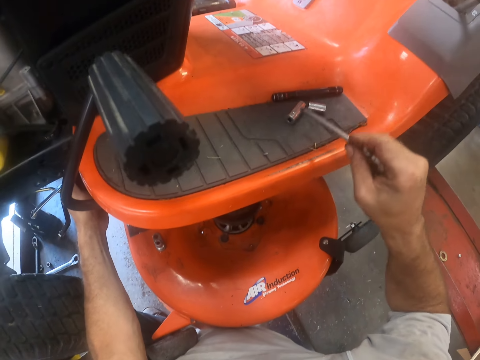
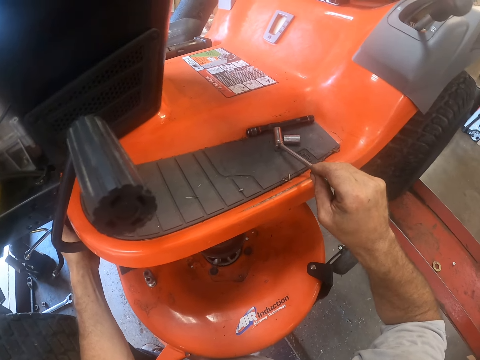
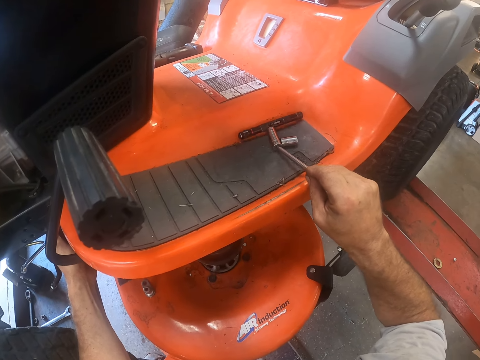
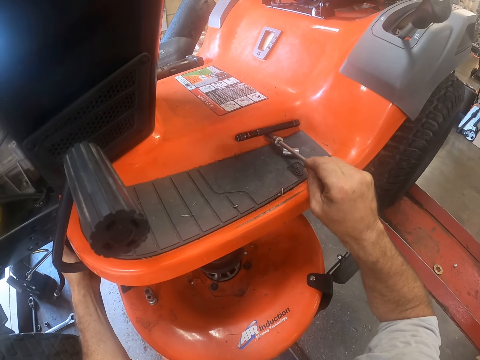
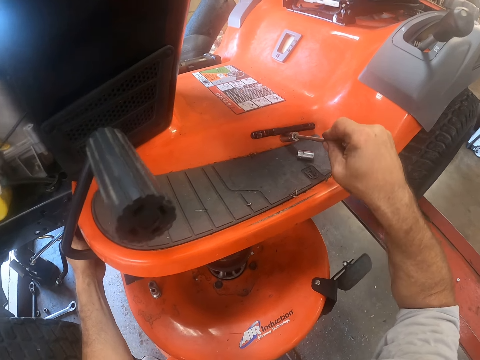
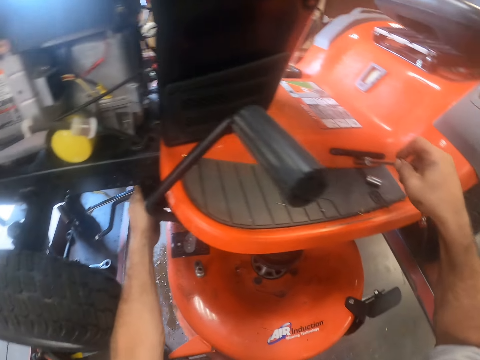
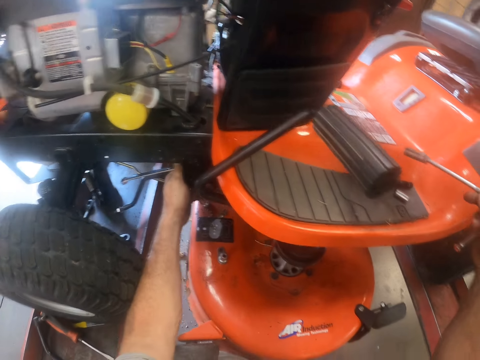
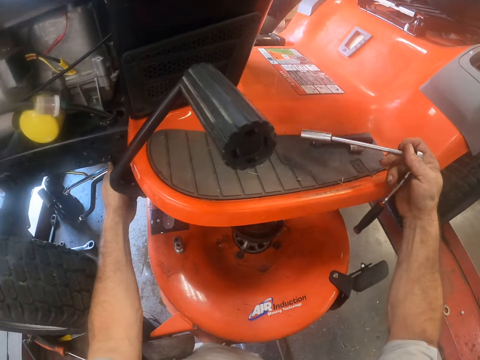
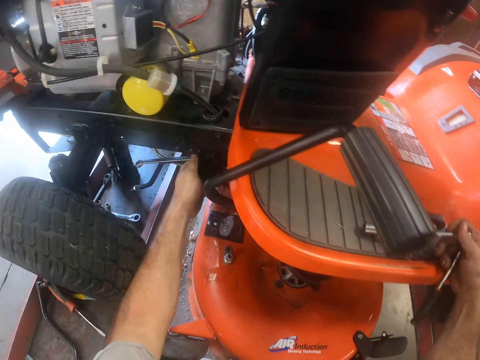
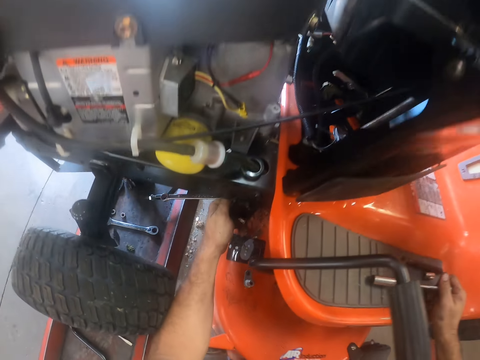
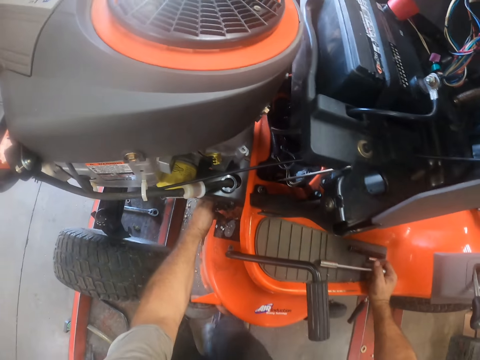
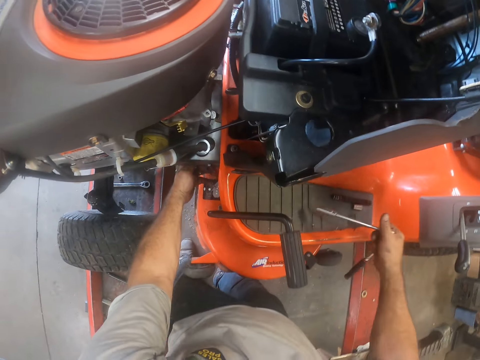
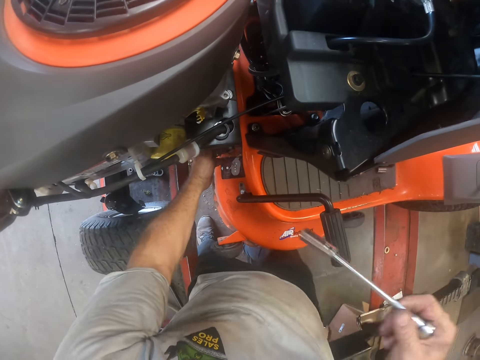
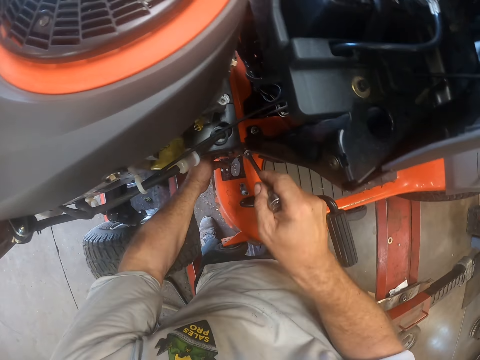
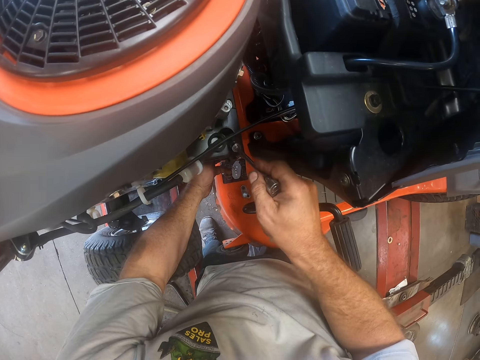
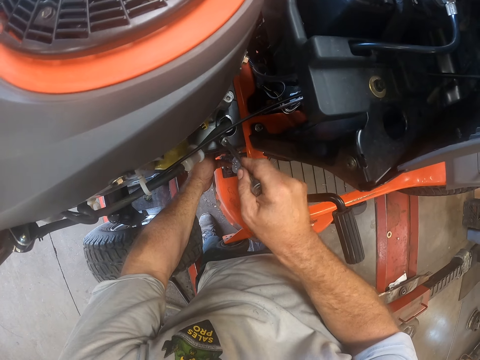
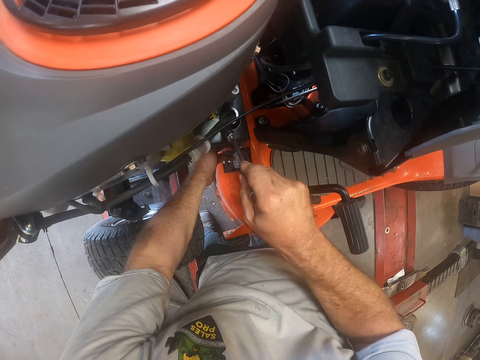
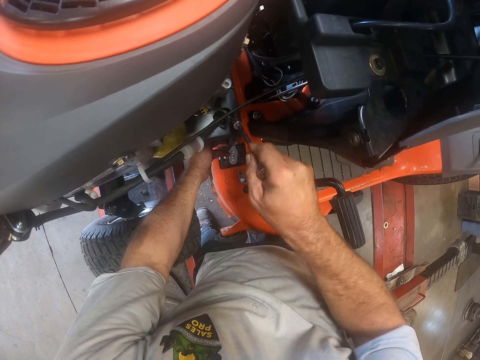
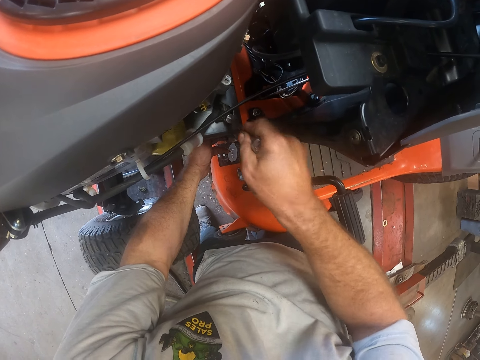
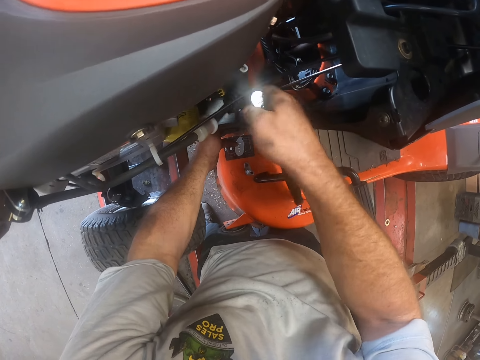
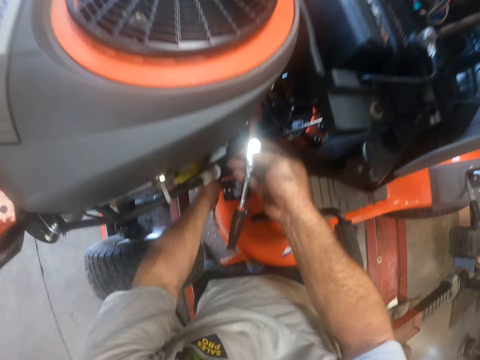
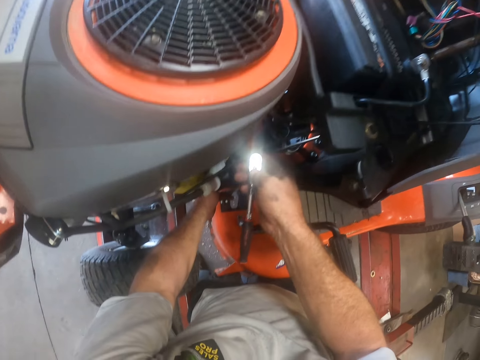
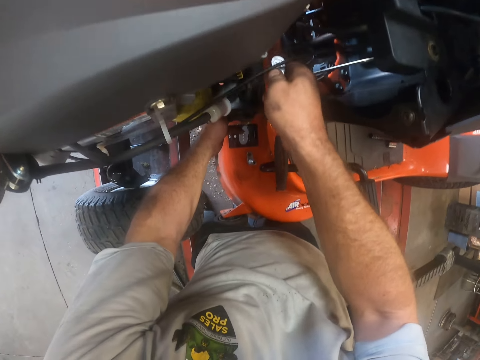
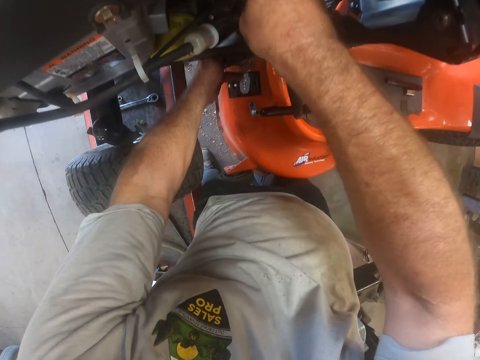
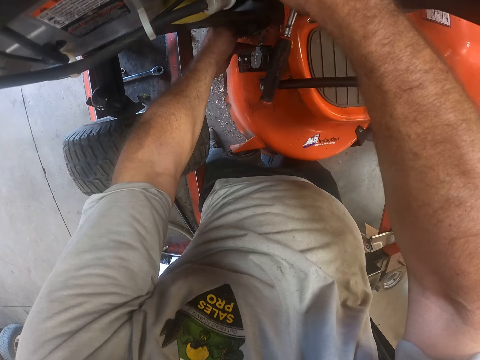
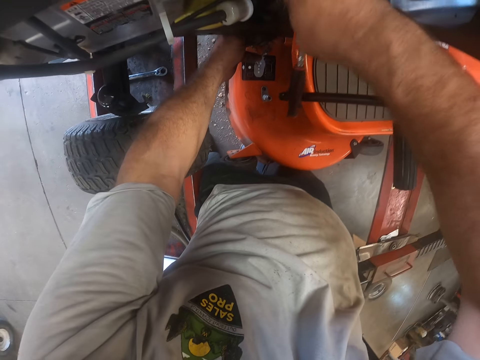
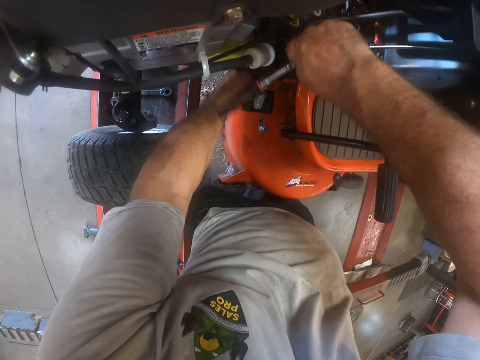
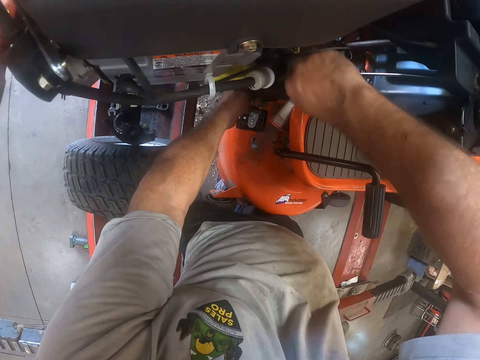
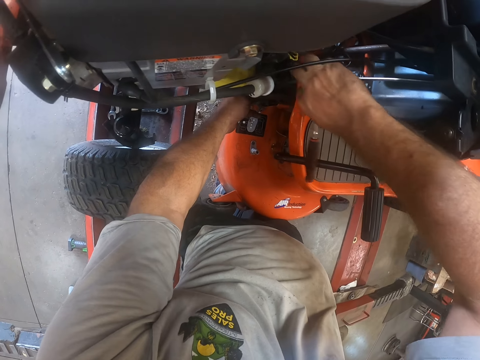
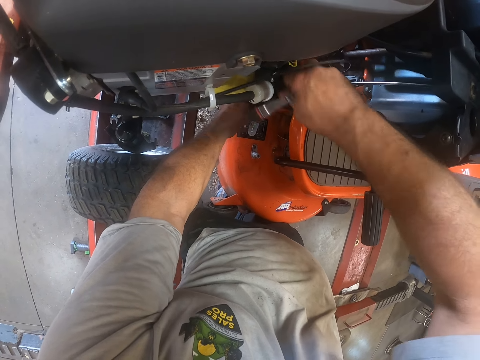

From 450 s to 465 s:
The camera wearer attaches the bolt grip to the torque wrench. They lift the torque wrench from the lawn tractor. They fix the ratchet handle on the lawn mower. They aim for the tie rod with the torque wrench. They tighten the tie rod to the lawn tractor with the torque wrench.

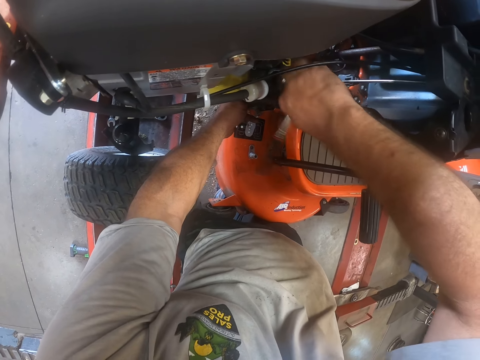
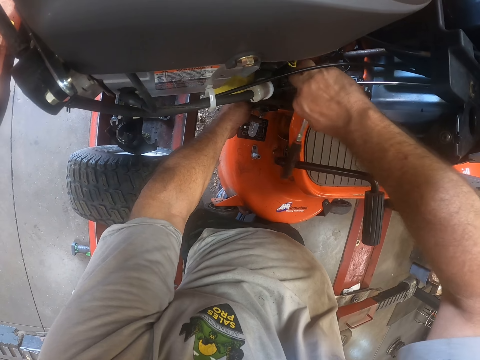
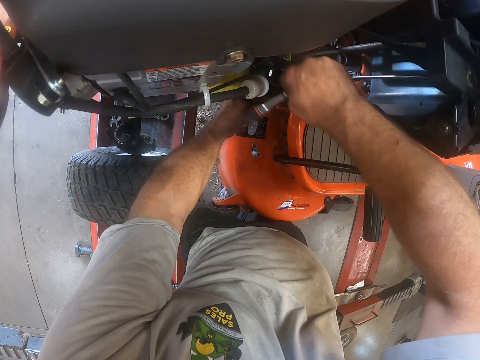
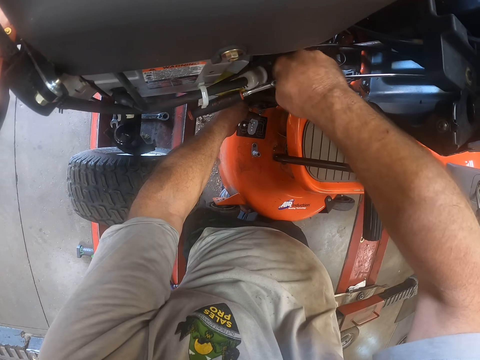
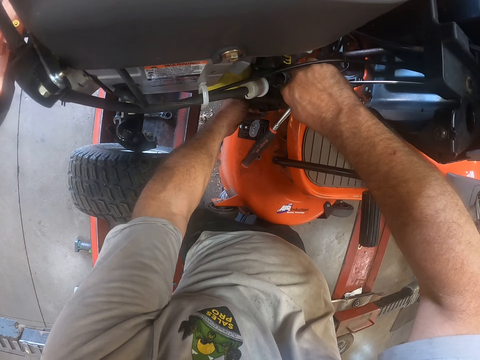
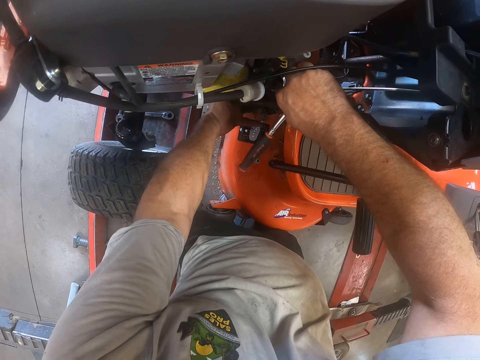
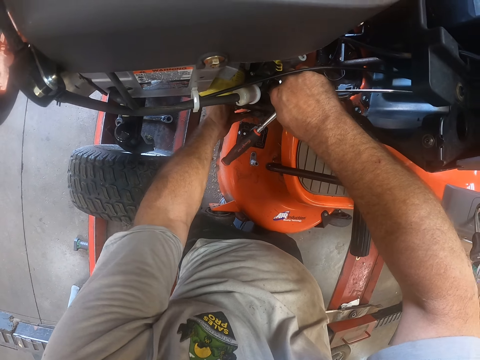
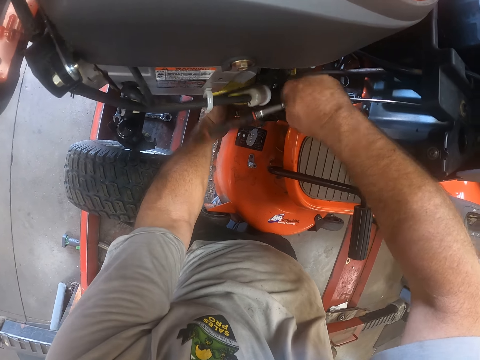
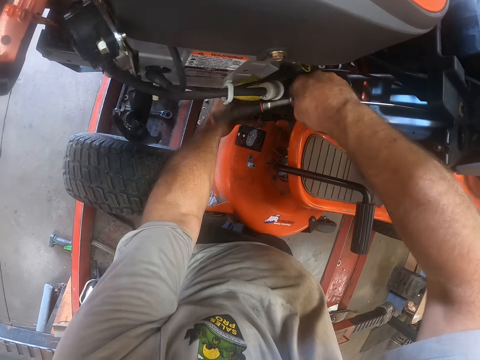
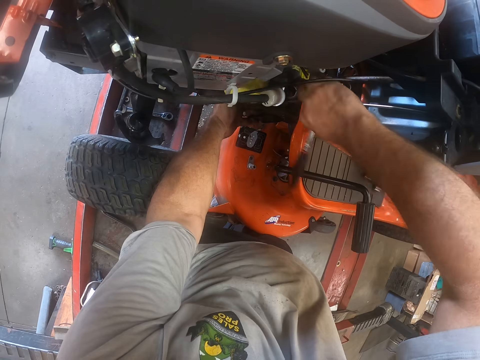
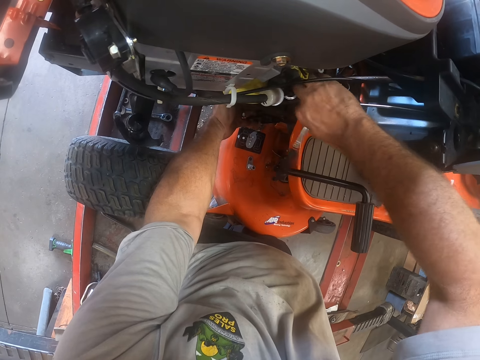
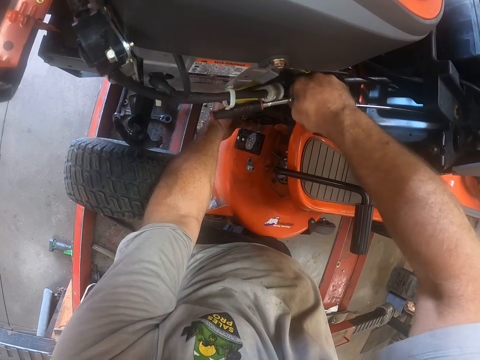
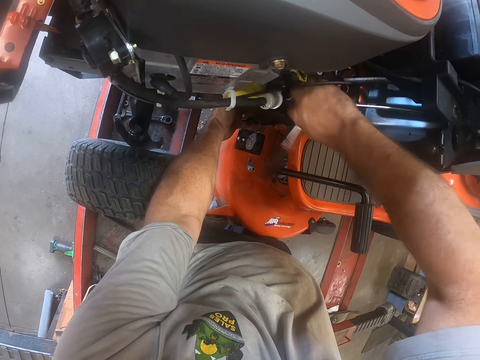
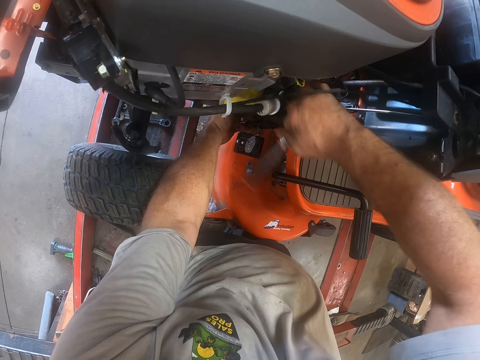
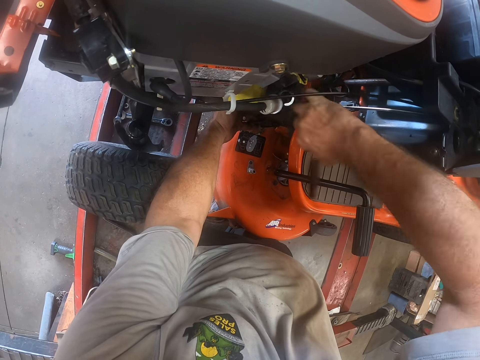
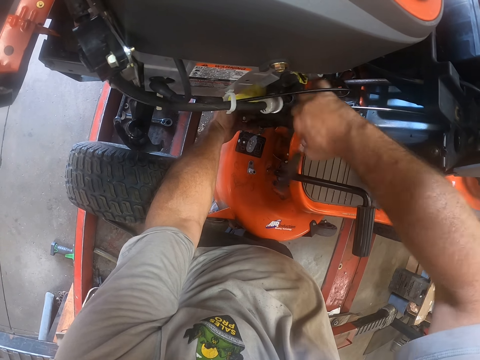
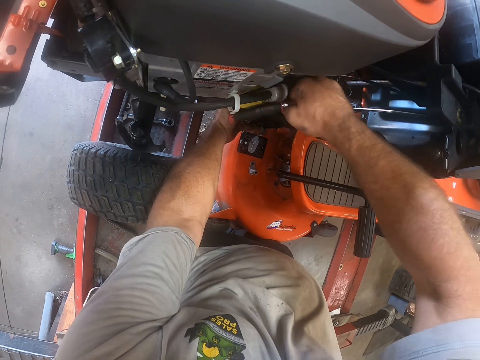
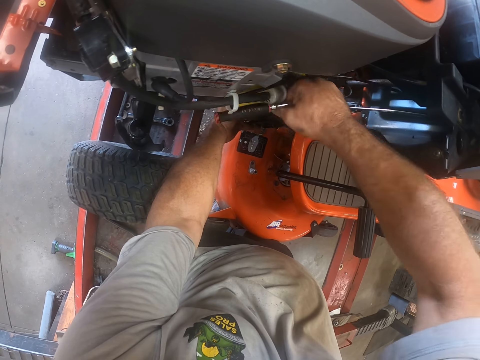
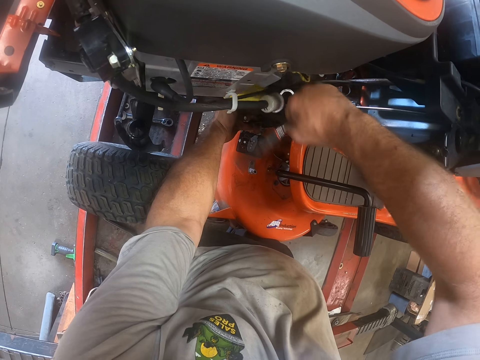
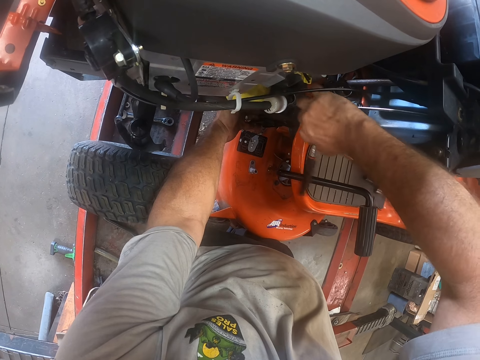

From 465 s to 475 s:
The camera wearer adjusts his left hand. He tightens the tie rod to the lawn tractor with the torque wrench.
